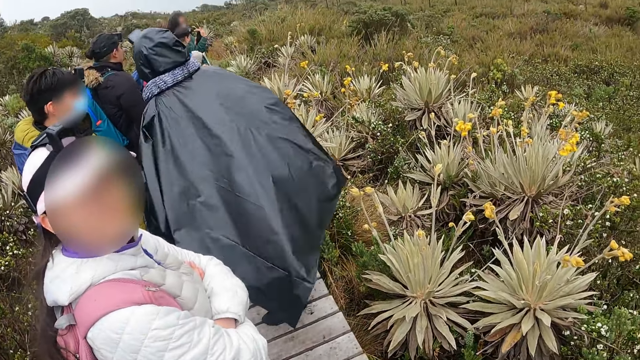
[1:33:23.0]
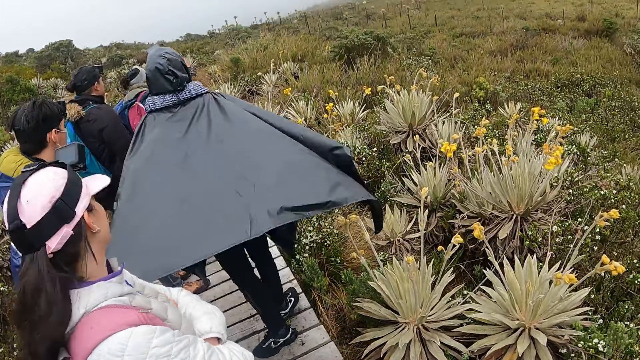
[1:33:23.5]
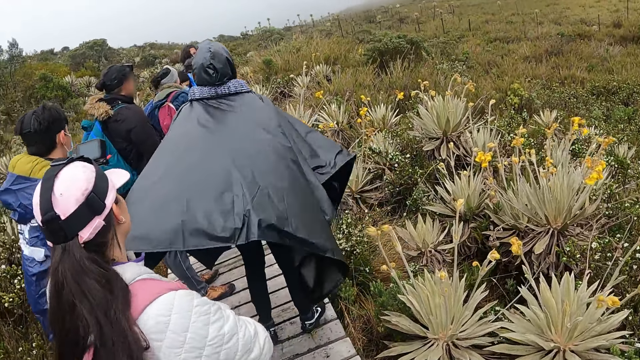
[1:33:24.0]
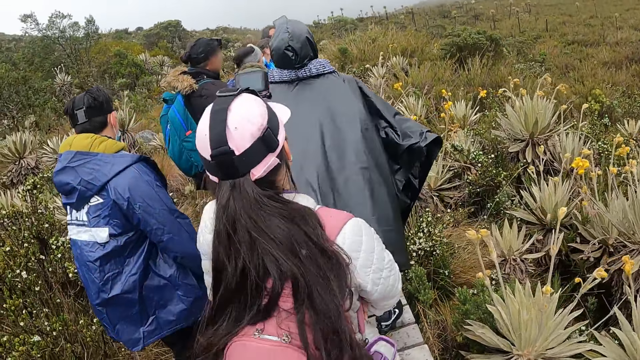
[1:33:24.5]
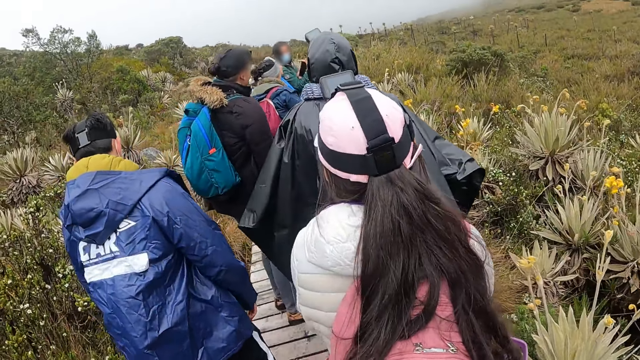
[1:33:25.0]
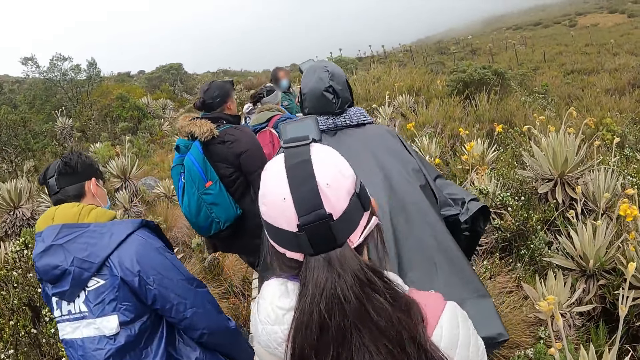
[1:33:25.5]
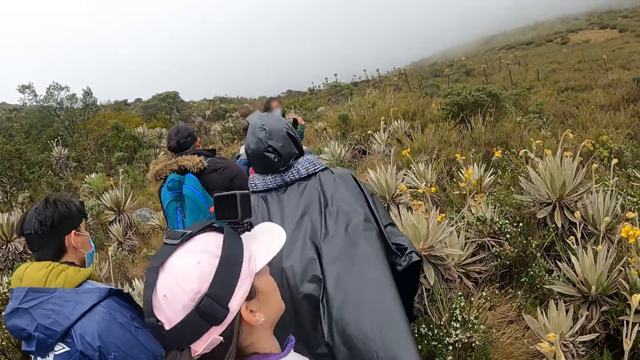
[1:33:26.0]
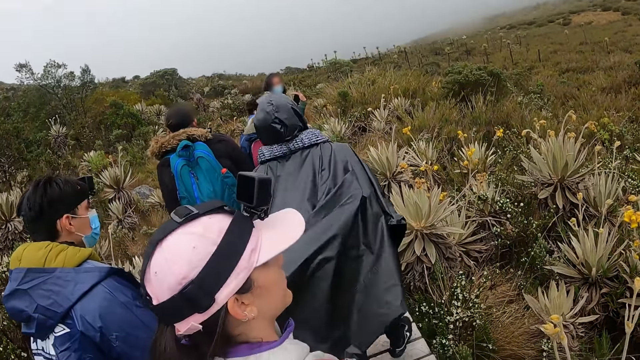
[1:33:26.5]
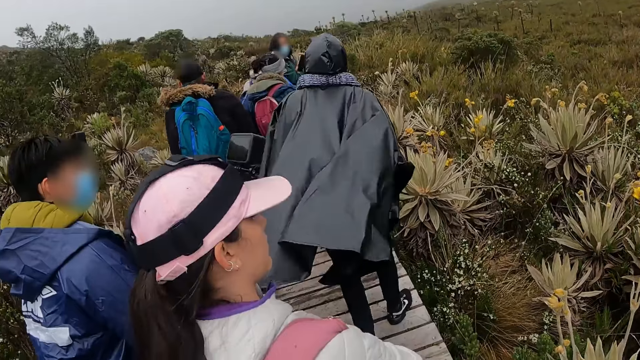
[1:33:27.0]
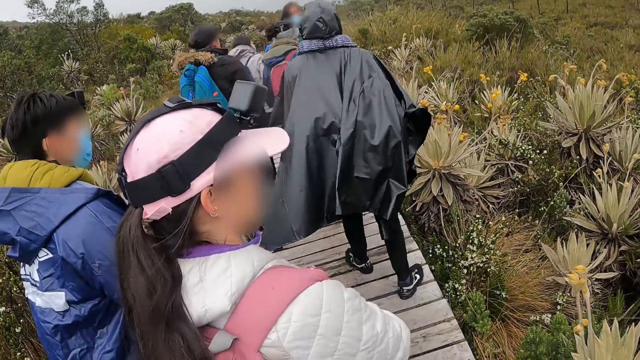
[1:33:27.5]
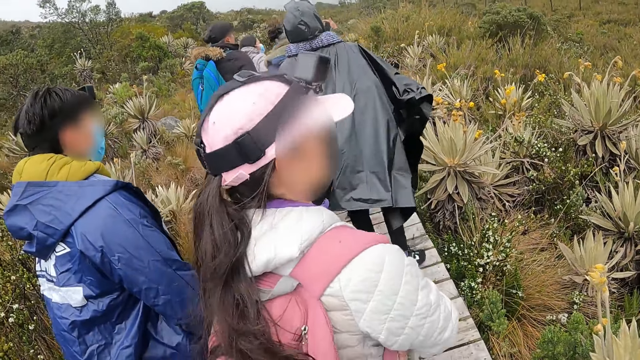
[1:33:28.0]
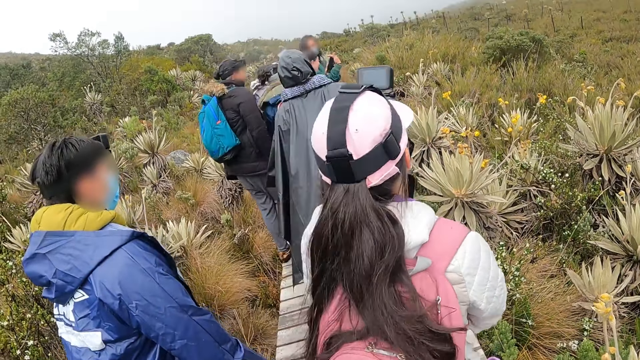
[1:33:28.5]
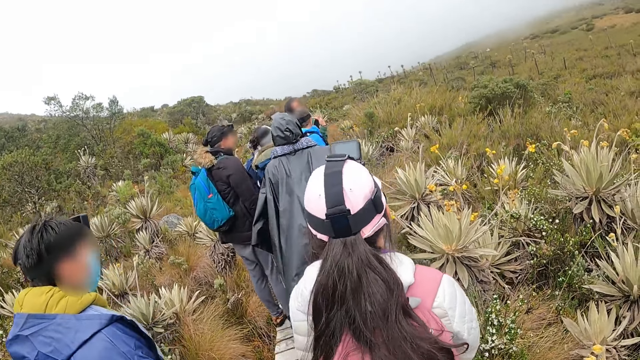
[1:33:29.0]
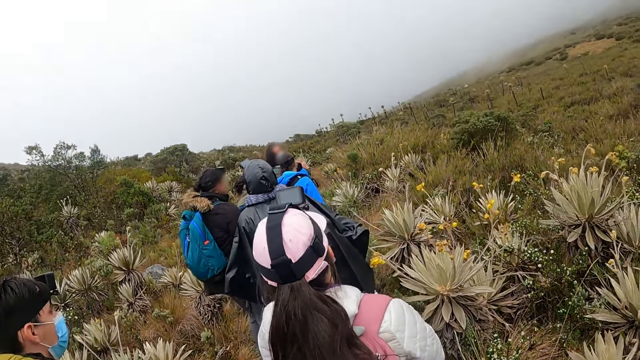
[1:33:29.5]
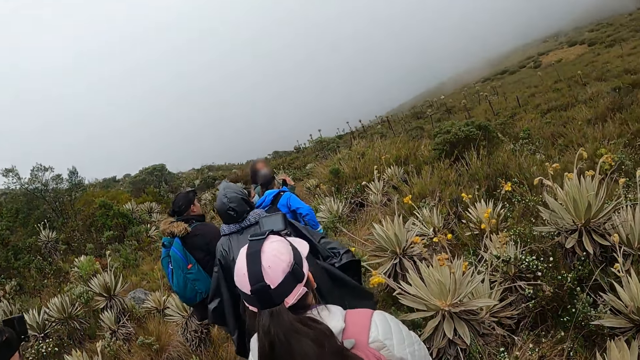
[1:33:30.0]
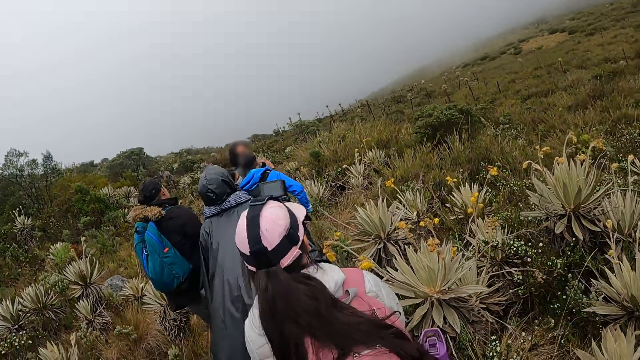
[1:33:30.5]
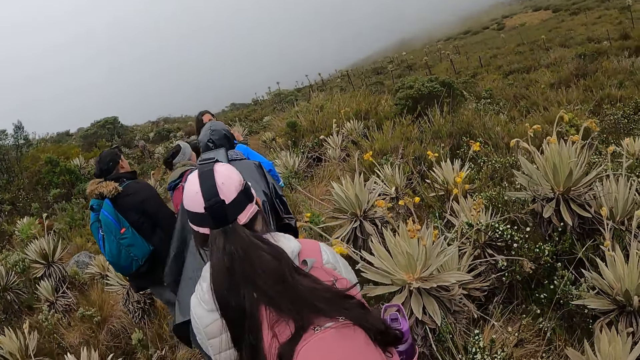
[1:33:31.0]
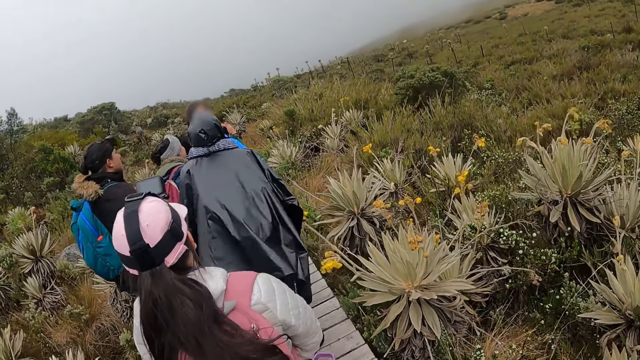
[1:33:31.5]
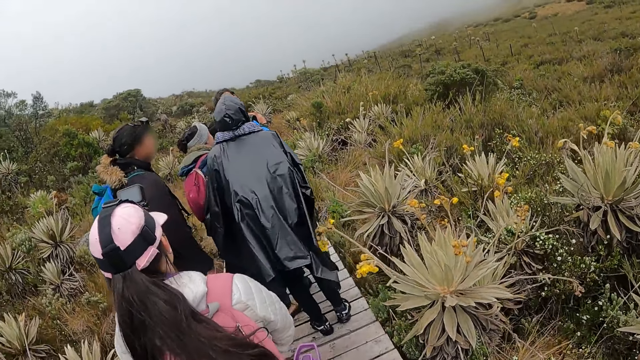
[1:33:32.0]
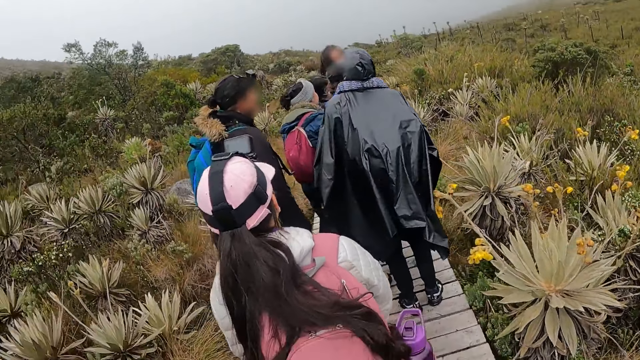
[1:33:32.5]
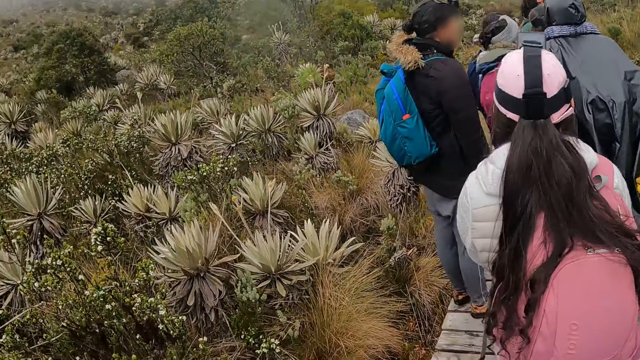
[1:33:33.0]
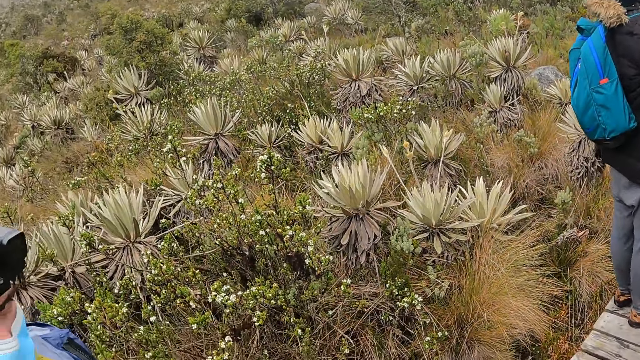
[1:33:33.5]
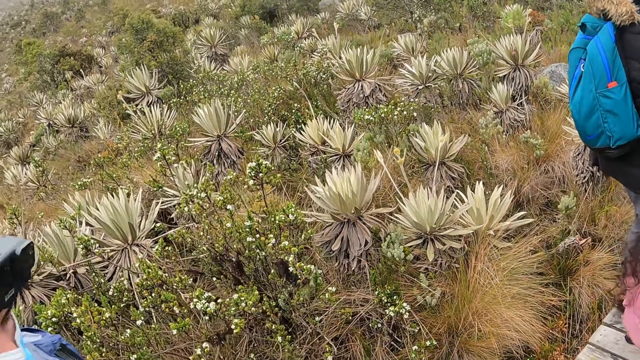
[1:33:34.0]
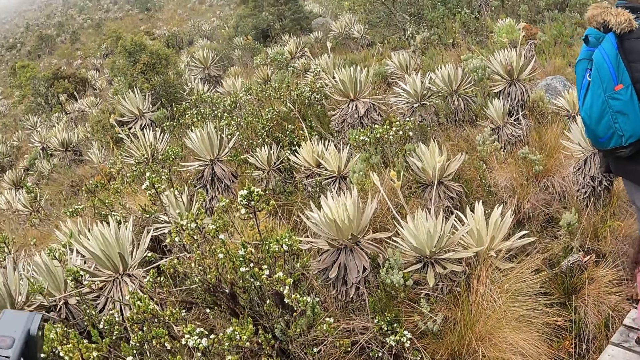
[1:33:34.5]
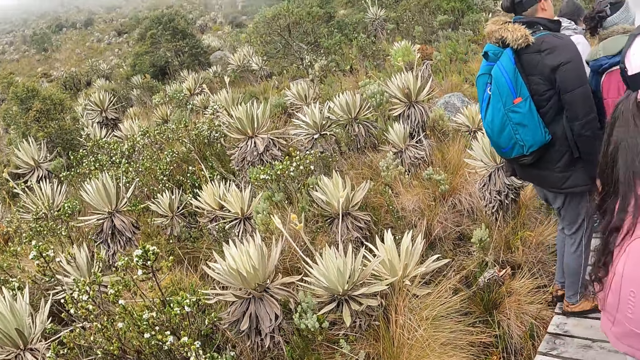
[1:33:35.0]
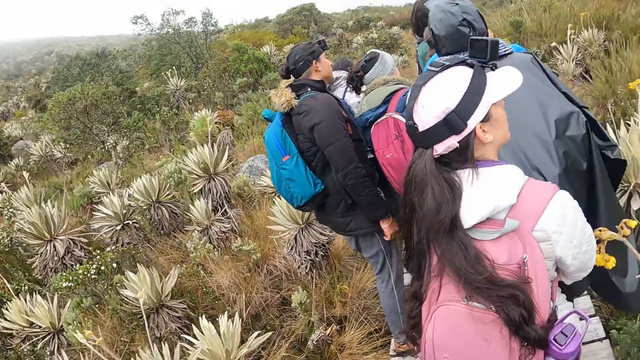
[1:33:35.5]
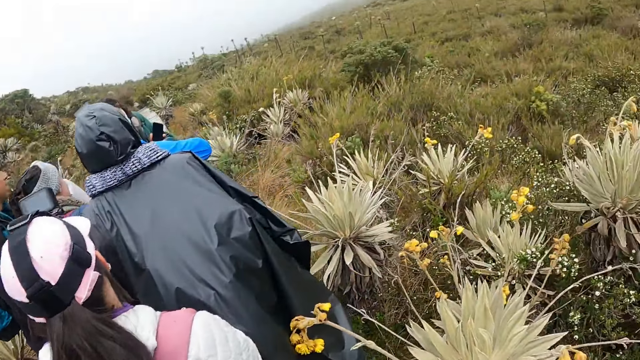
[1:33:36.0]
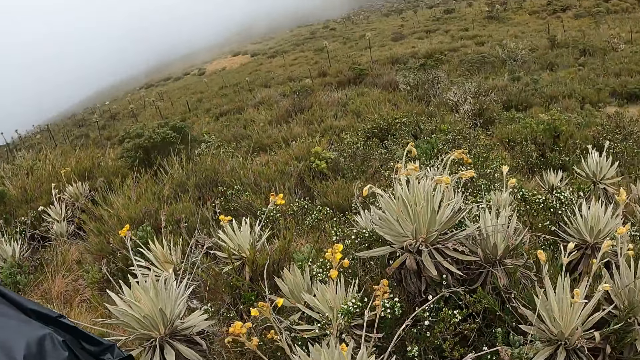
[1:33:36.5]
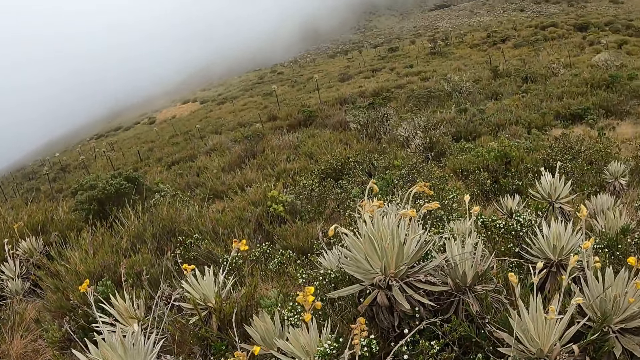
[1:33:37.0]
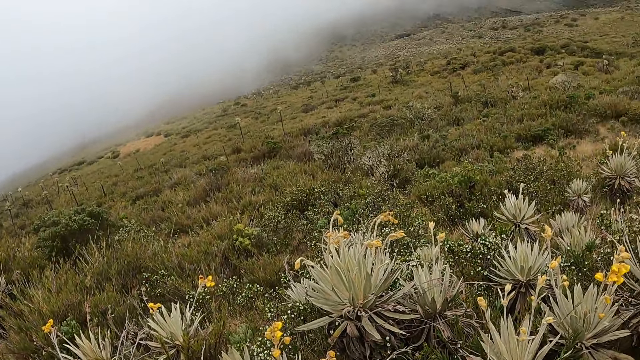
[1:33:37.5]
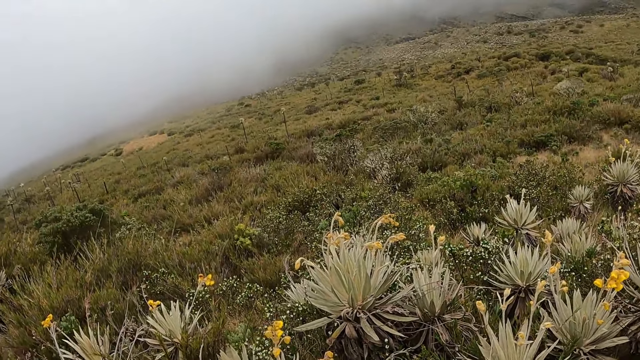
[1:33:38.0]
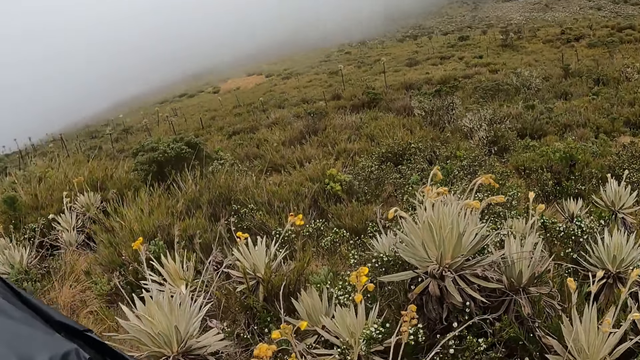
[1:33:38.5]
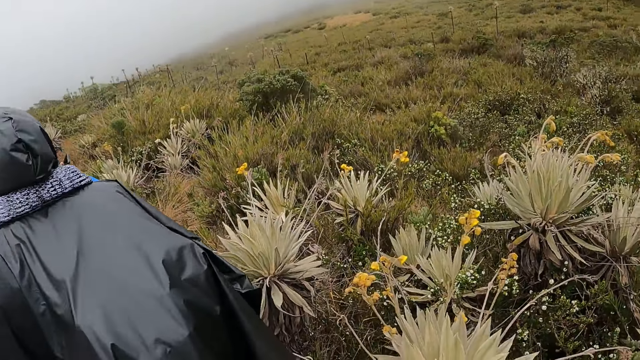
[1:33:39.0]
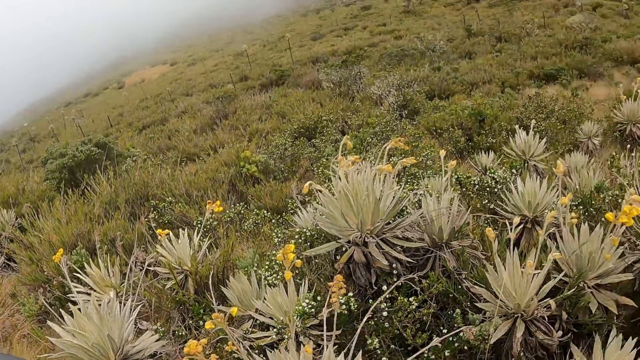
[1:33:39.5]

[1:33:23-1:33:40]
The camera wearer walks on the bridge. They look around the street.

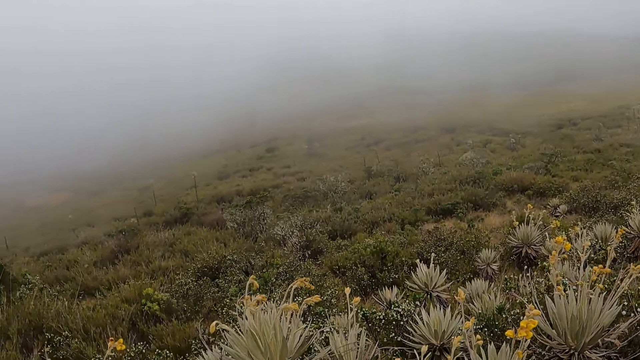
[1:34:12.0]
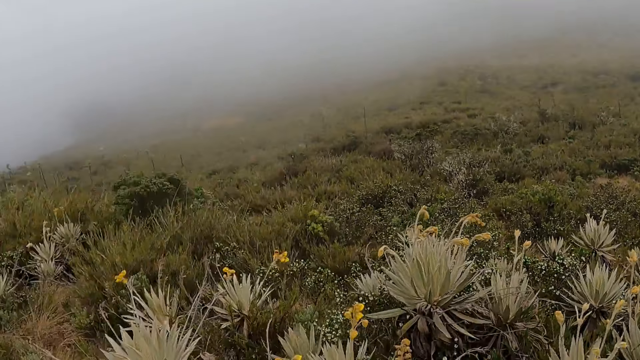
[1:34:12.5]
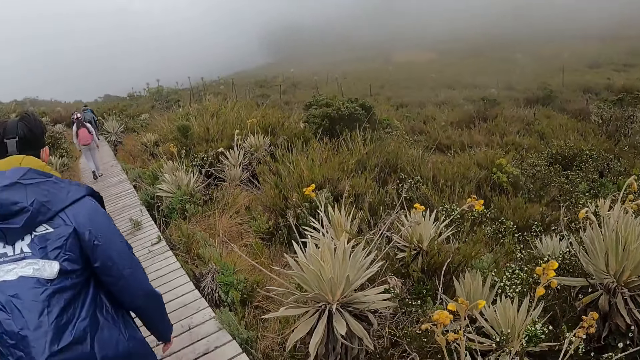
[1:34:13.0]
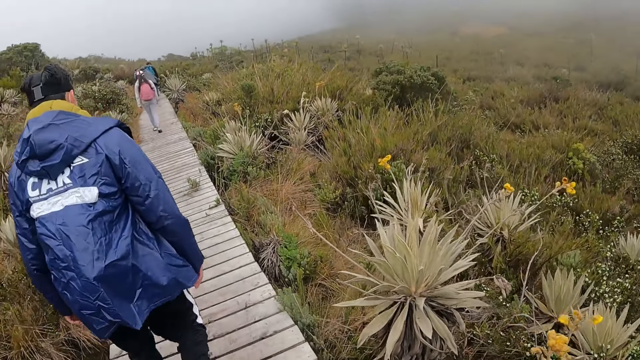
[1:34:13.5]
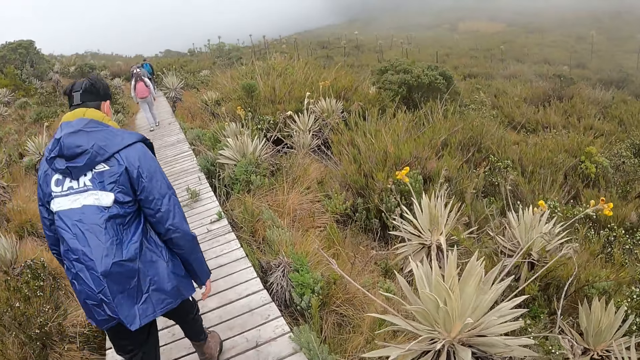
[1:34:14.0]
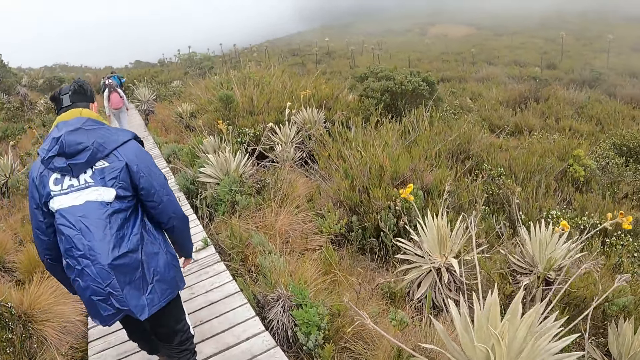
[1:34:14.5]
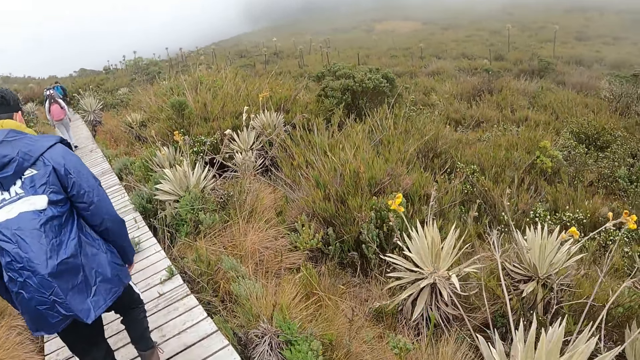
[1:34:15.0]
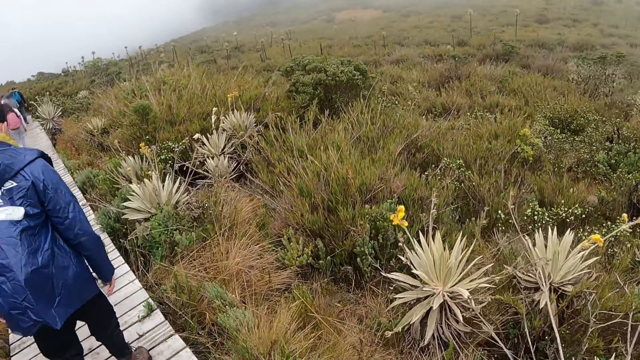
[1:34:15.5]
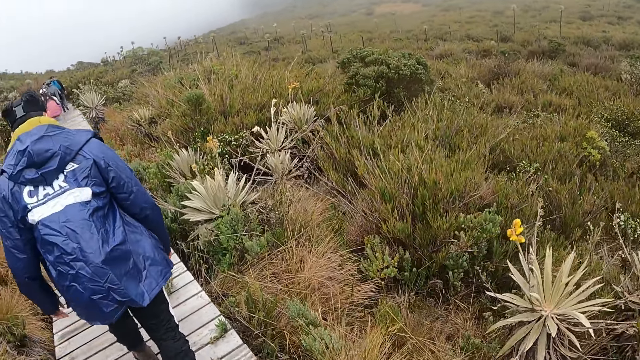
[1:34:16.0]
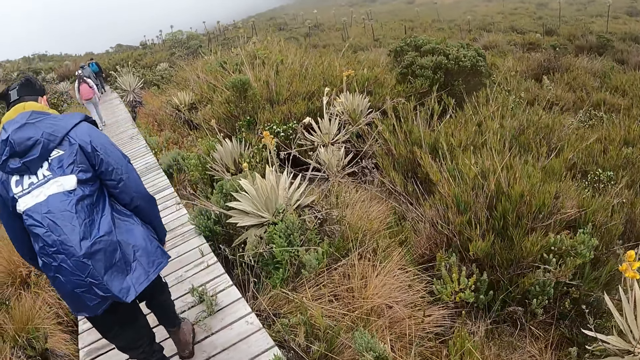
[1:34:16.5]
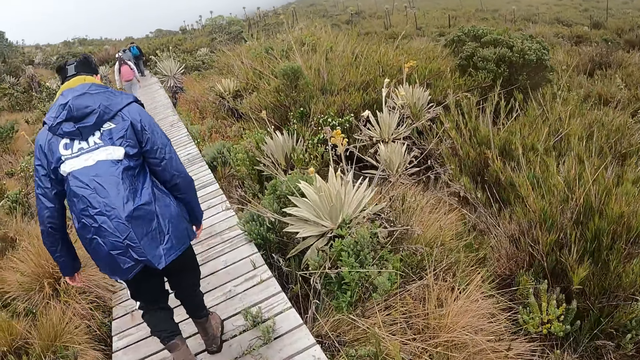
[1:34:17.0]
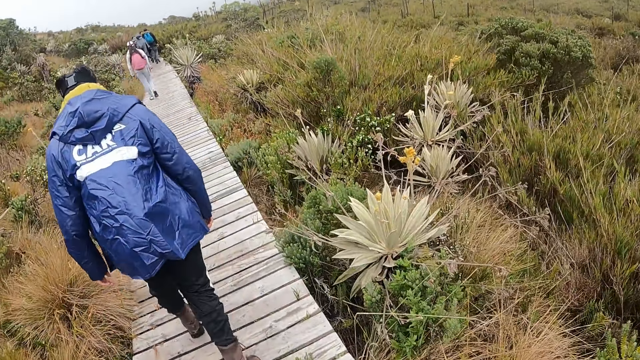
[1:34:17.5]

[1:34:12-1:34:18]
The camera wearer walks on the bridge.
